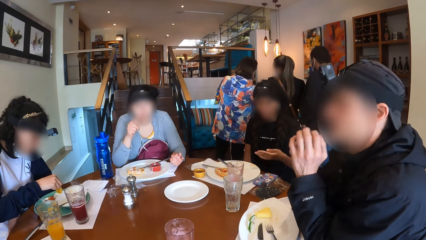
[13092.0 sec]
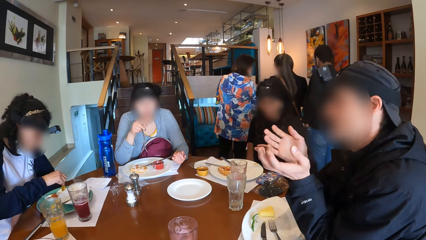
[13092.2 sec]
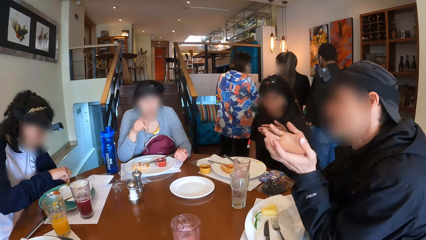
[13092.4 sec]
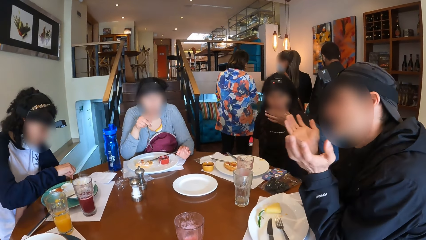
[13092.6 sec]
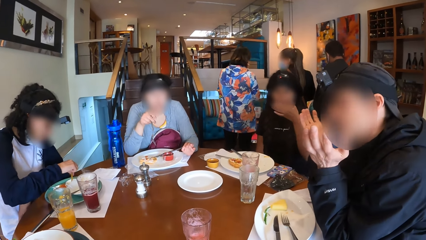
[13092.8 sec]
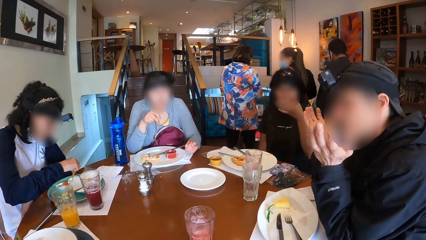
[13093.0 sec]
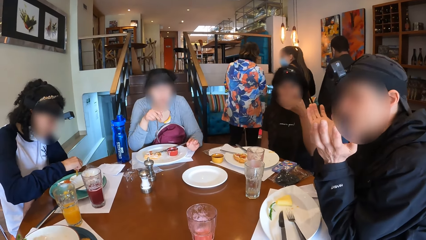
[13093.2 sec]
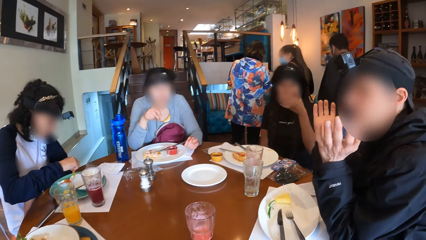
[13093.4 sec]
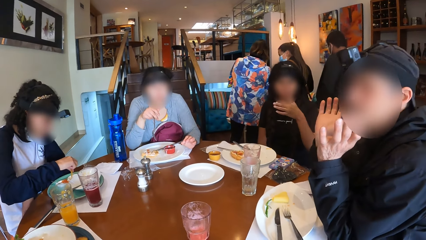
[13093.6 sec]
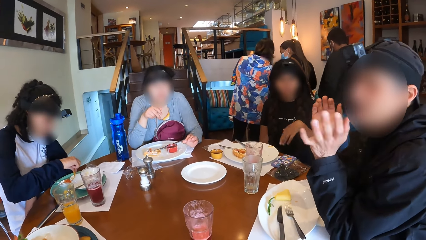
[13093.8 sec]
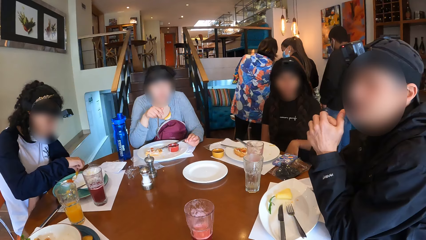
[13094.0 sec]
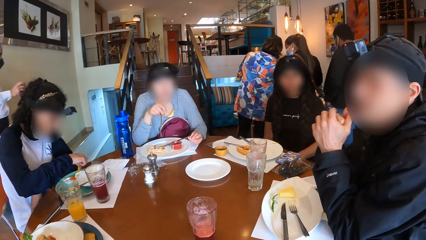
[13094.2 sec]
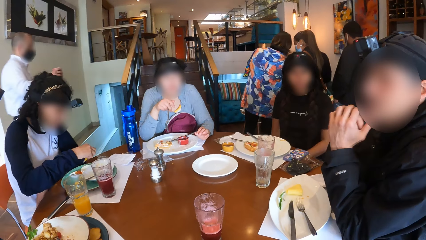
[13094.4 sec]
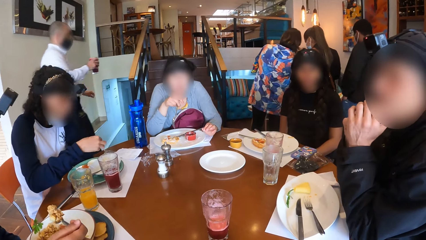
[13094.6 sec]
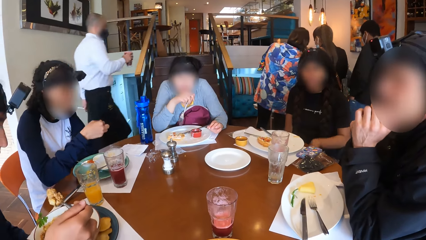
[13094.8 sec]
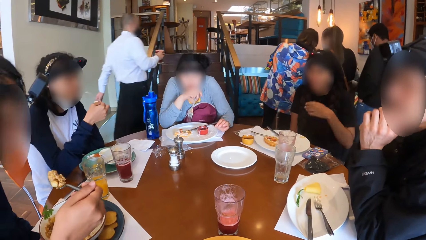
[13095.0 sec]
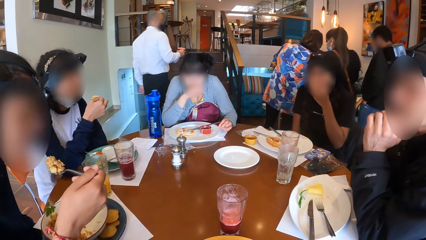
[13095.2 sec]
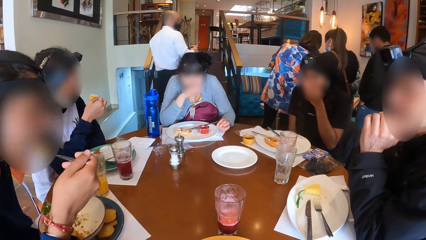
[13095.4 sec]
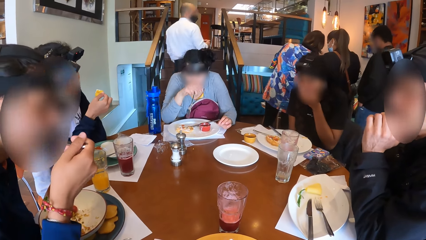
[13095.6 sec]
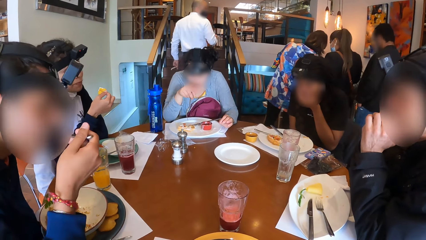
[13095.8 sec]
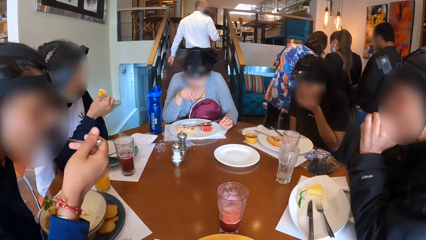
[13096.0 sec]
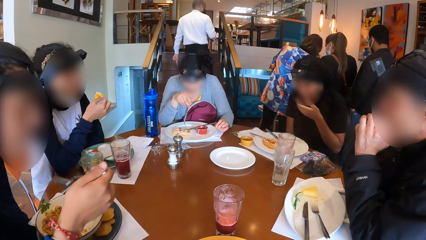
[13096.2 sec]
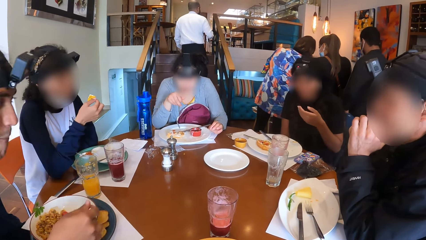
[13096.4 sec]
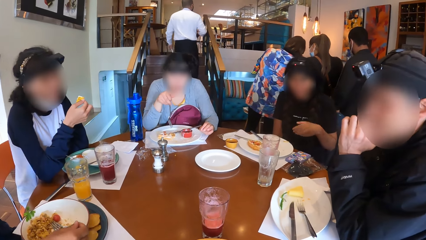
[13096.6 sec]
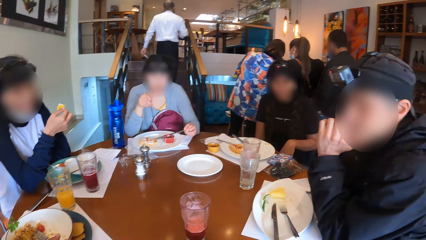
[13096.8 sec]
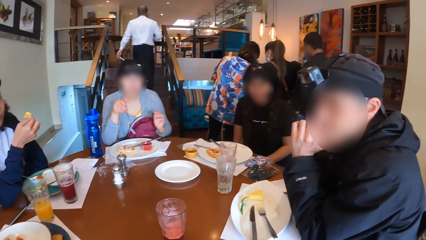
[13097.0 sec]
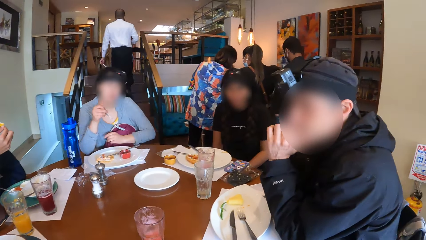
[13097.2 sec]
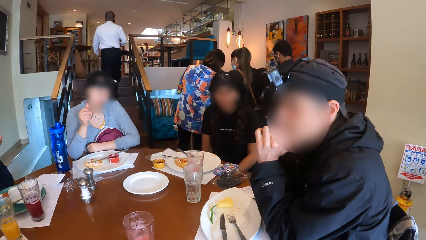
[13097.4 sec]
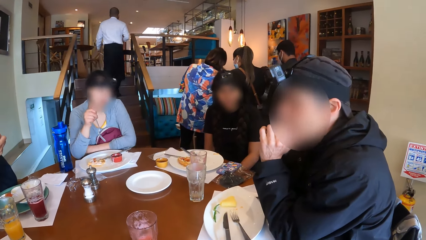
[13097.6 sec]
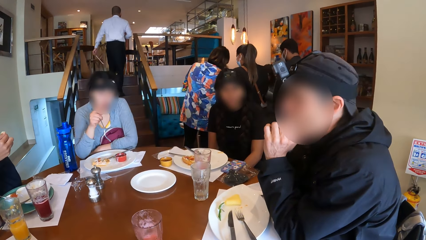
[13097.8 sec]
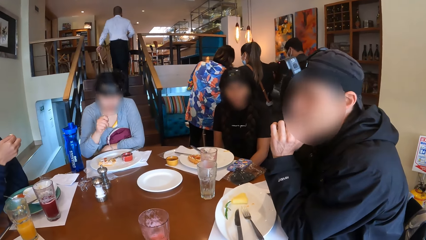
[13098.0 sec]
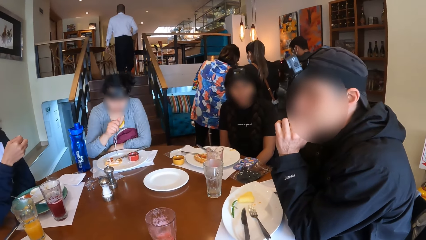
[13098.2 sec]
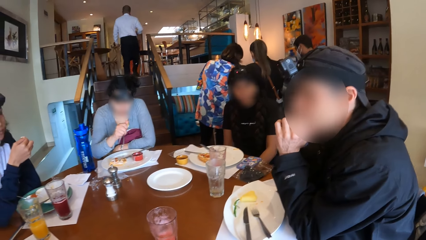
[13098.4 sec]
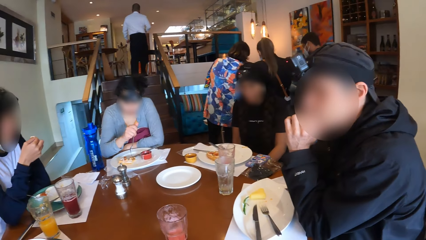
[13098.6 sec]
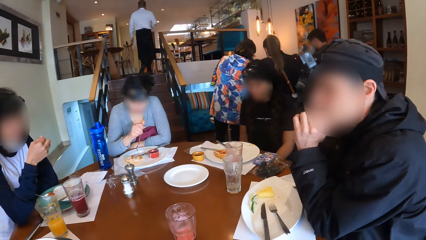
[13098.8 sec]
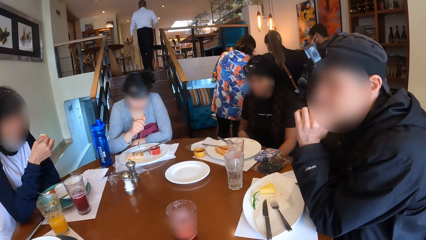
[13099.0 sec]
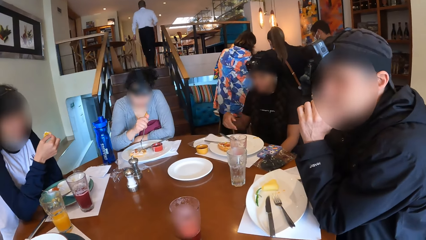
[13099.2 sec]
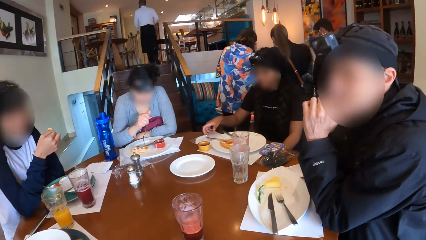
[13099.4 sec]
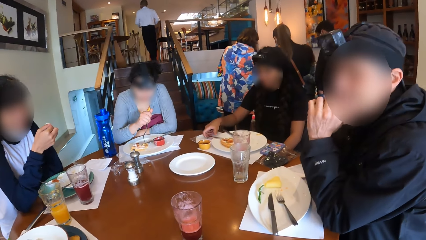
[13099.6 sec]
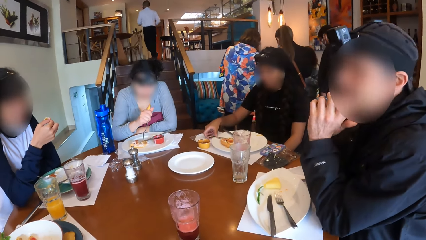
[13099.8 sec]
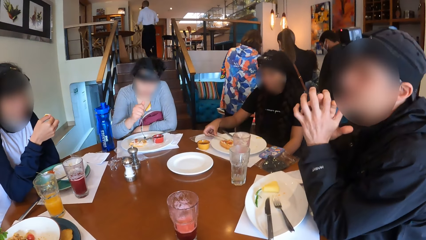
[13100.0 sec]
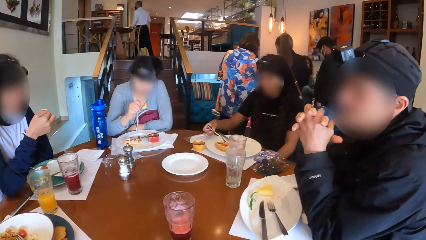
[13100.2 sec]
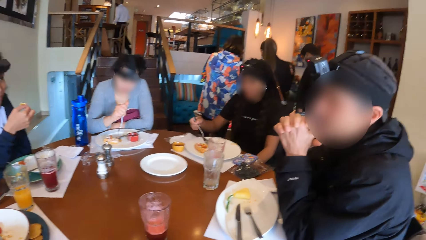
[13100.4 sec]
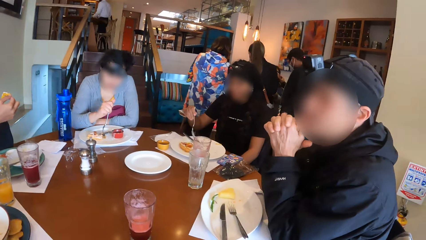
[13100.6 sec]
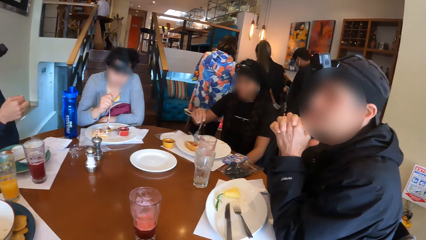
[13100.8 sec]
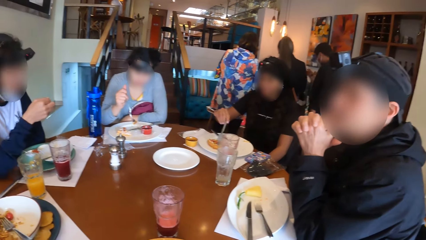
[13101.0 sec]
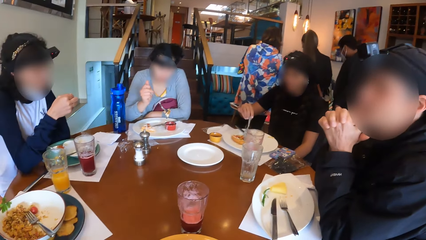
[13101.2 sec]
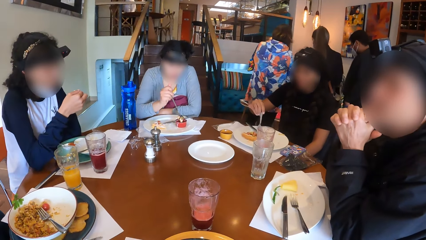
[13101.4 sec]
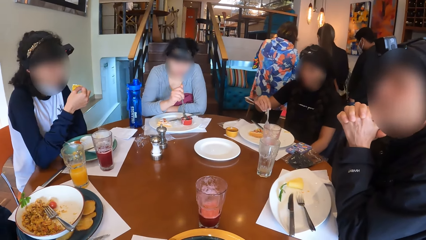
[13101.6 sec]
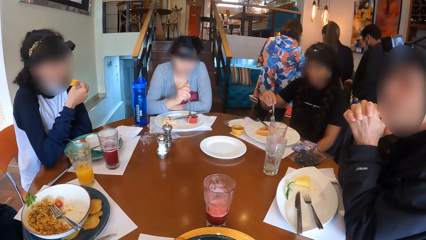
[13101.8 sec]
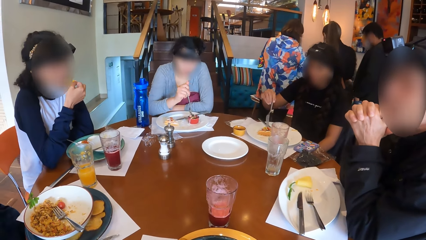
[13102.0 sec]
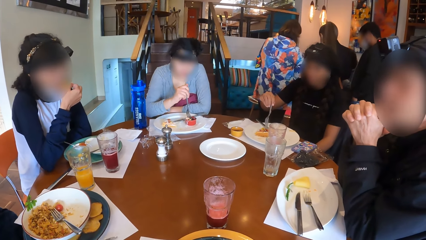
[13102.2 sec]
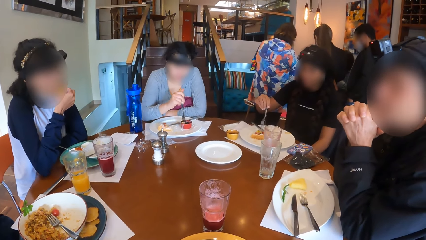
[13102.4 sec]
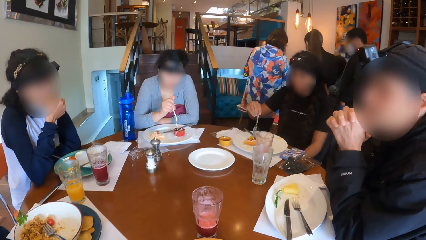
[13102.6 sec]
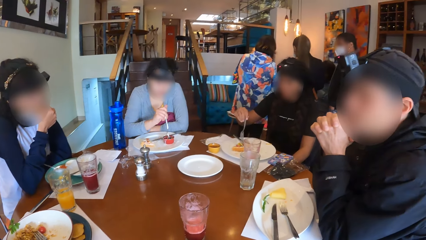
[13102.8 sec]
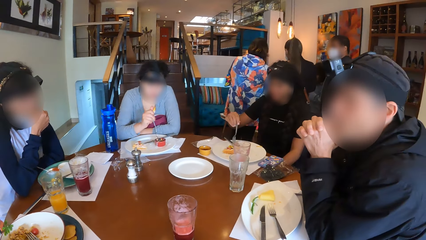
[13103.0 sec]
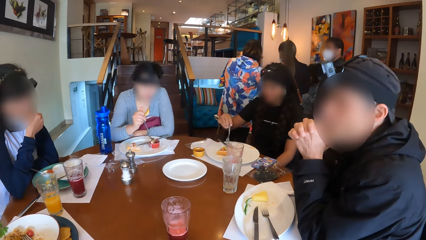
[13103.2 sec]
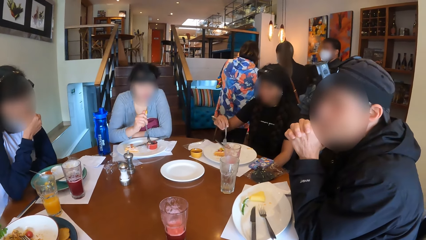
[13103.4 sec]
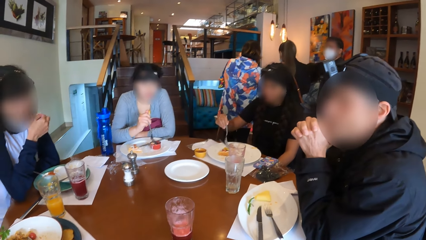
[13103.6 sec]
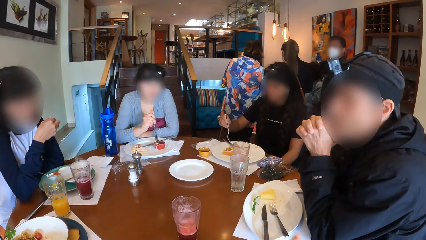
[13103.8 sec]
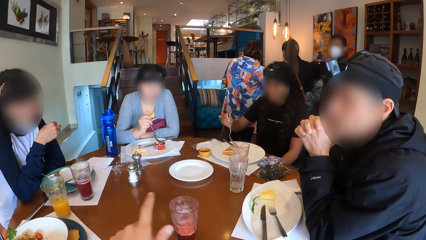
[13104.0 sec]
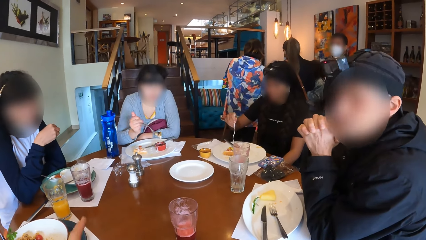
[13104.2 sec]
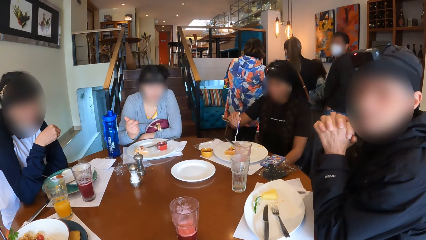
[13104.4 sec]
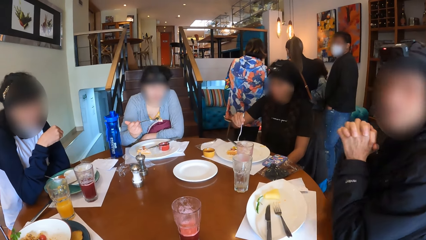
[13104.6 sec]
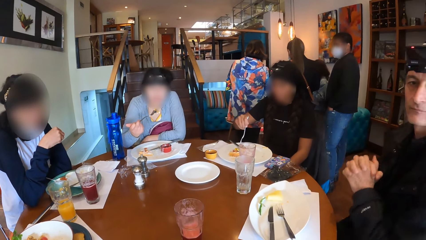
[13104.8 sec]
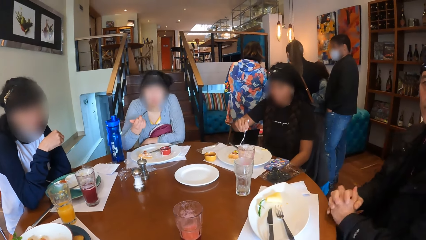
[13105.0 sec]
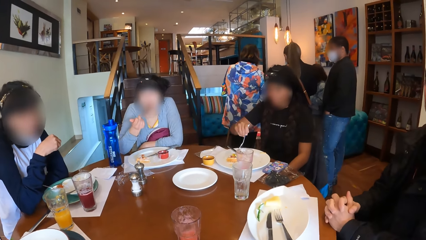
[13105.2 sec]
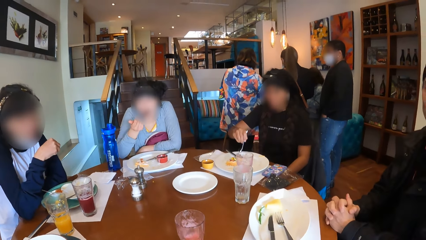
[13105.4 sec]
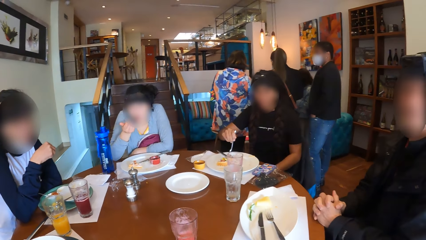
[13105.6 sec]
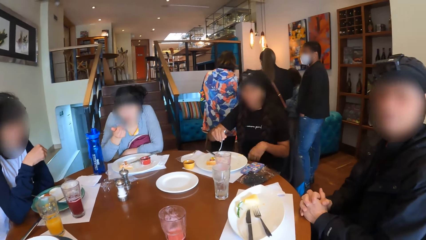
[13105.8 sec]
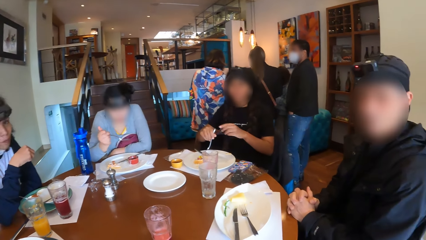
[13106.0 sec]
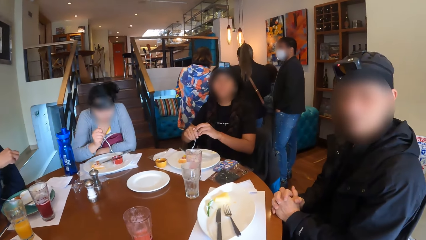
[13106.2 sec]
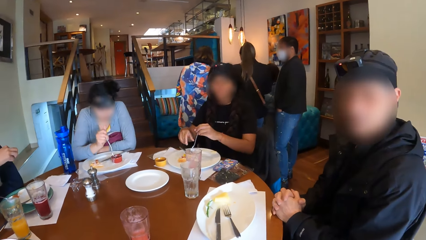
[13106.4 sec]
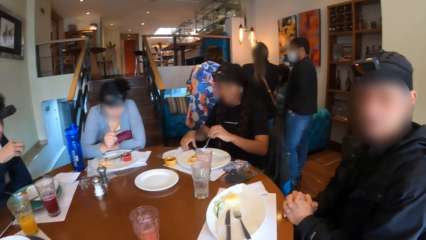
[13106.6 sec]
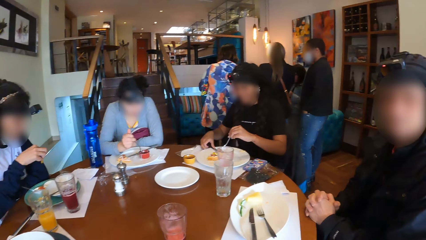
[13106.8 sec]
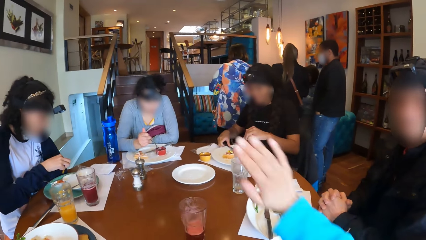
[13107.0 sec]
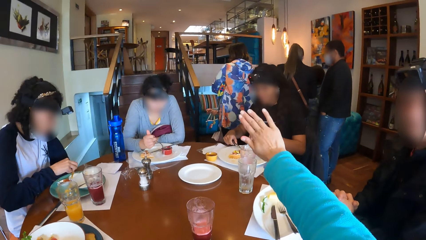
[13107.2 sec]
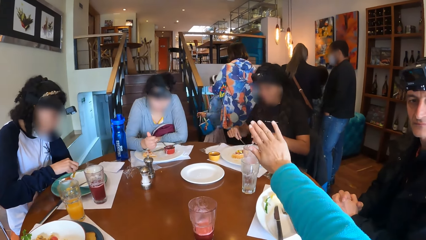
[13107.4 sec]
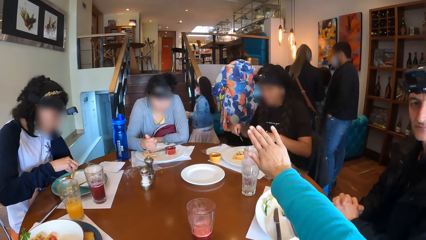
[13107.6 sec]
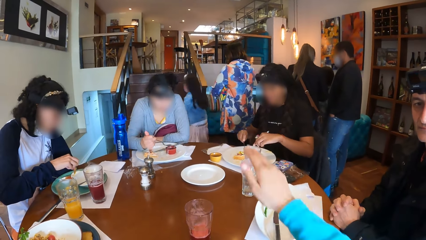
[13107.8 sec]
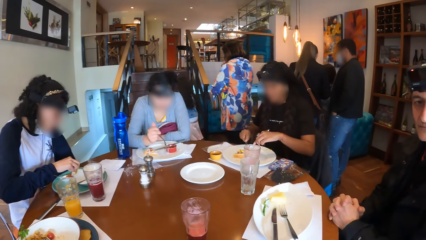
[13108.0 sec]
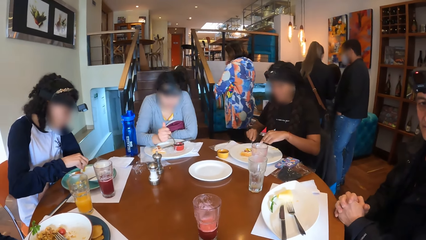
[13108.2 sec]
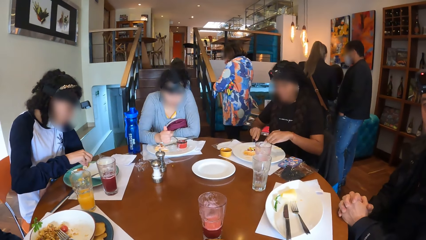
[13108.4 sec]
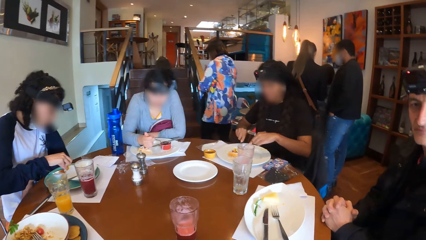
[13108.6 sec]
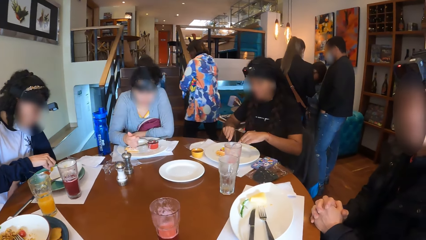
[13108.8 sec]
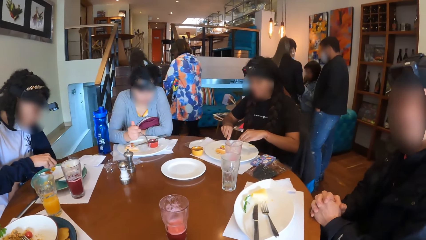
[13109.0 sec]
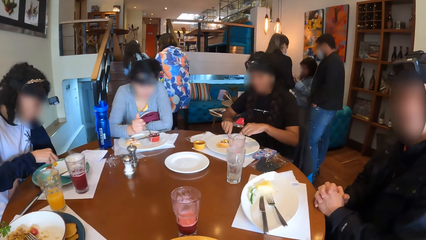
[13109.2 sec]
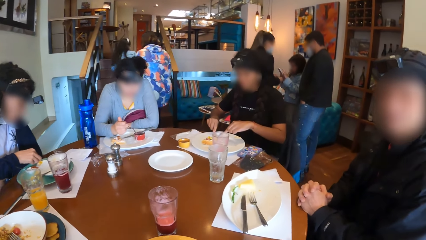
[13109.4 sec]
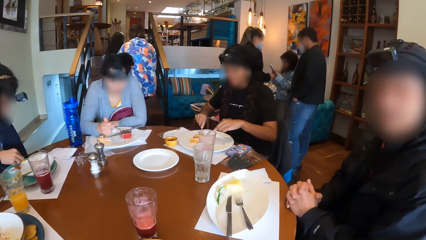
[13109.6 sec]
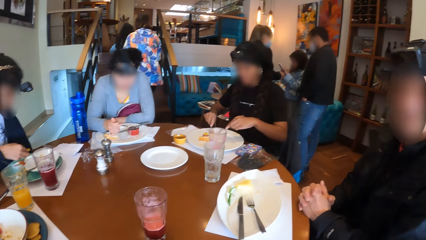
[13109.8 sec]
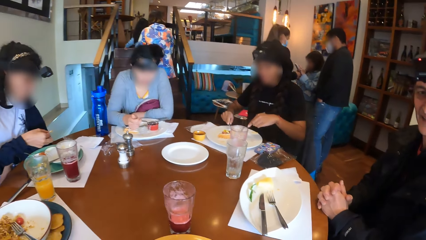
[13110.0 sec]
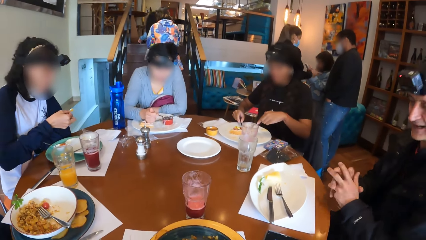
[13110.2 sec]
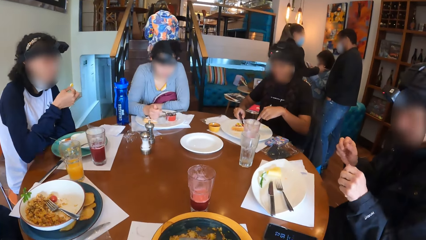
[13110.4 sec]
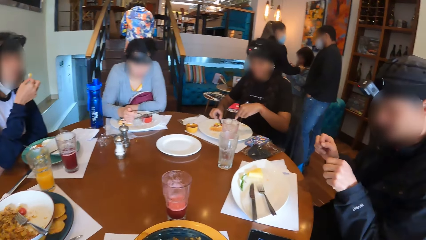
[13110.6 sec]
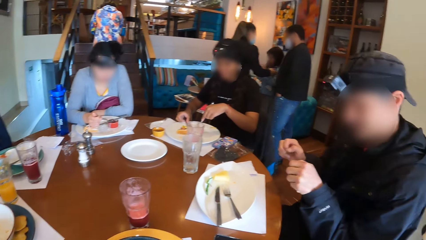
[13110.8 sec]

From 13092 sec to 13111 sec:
A man eats some rice on the fork with his right hand. A woman eats the waffle on the plate on the table with the fork in her right hand. Another woman picks up the fork on the plate on the table with her right hand. The second woman moves the waffle on the plate with the fork in her right hand. A third woman eats the chip with her right hand. The second woman passes the fork to her left hand and picks up the knife on the plate on the table with her right hand. The camera wearer raises the hand. A girl walks up the stairs. Another woman walks up the stairs. The second woman holds the waffle on the plate with the fork in her left hand, cuts the waffle on the plate with the knife in her right hand, and drops the knife on the plate with her right hand.
